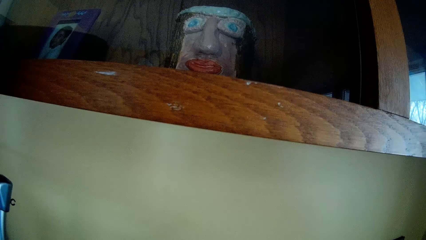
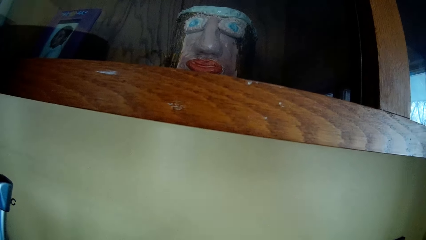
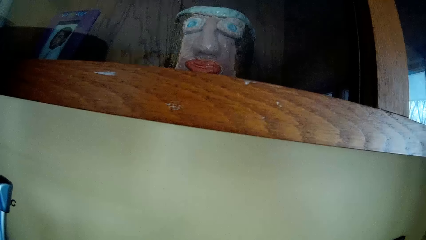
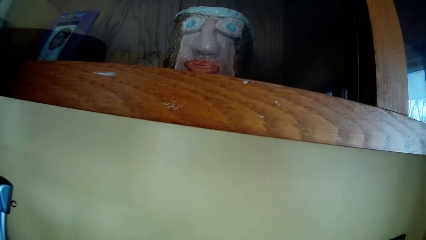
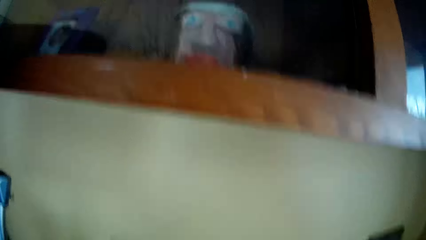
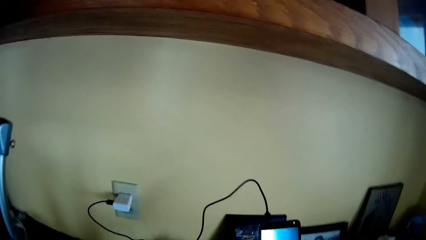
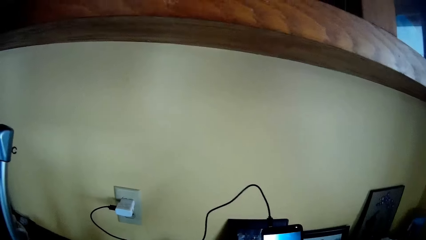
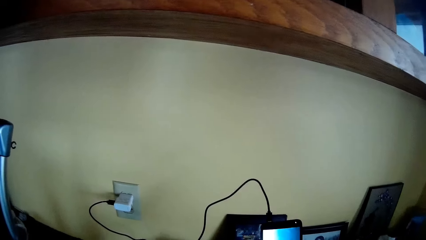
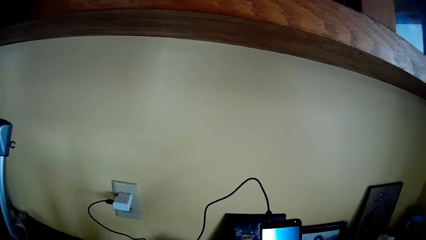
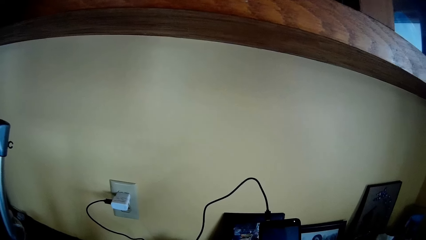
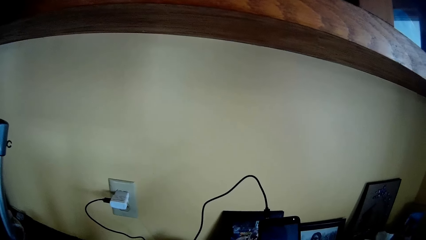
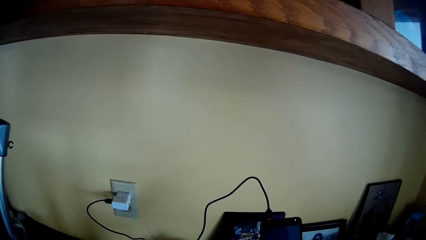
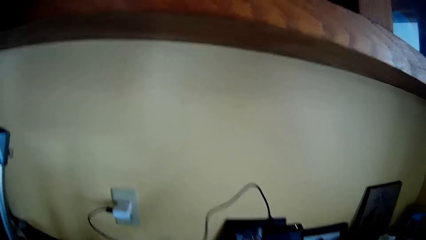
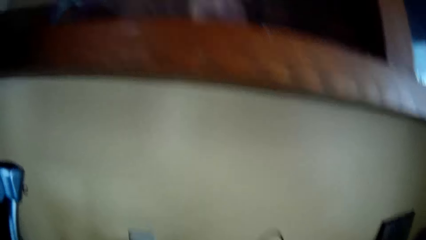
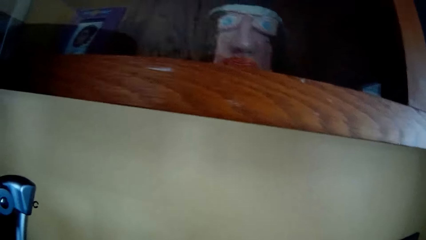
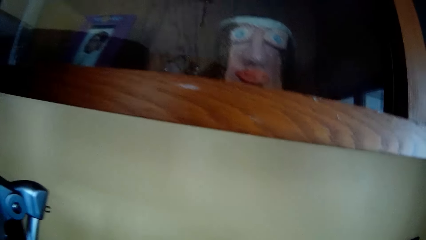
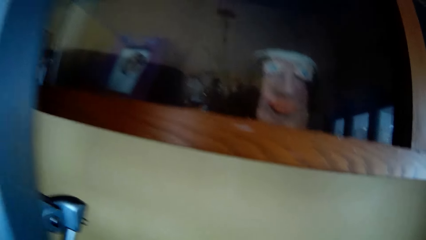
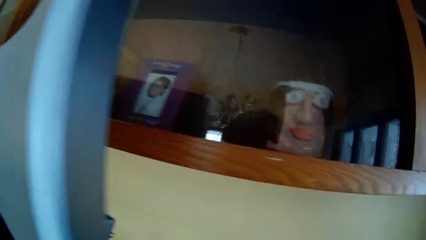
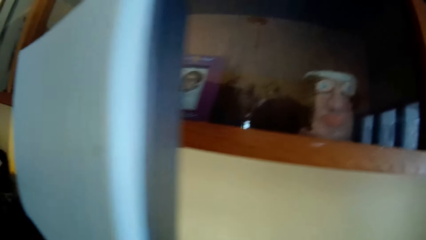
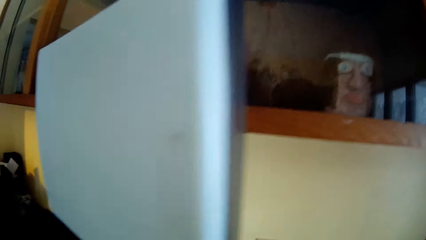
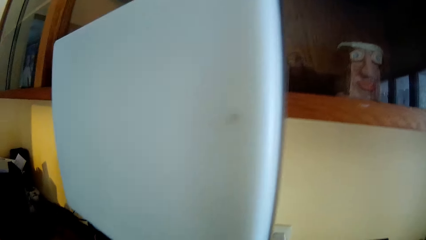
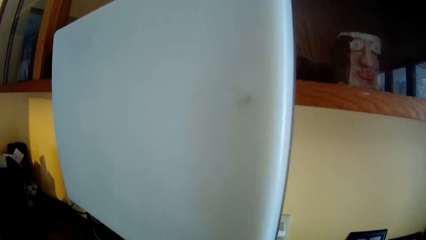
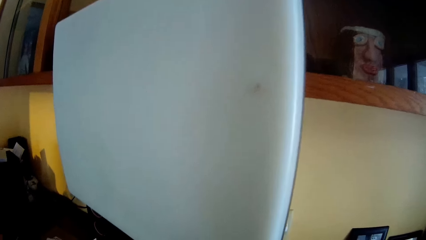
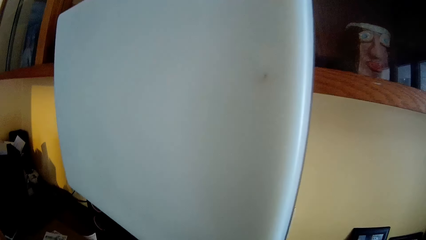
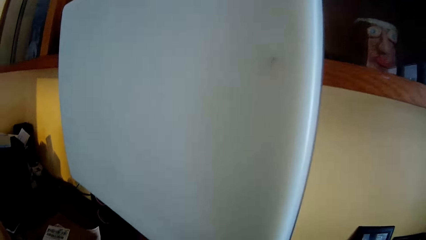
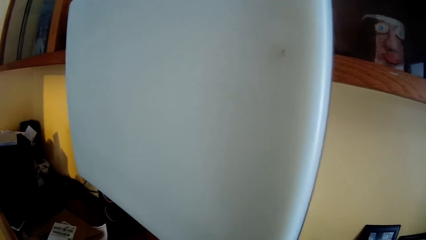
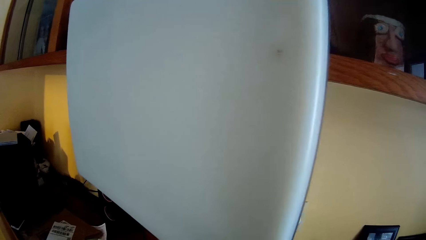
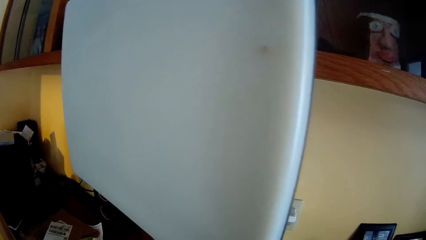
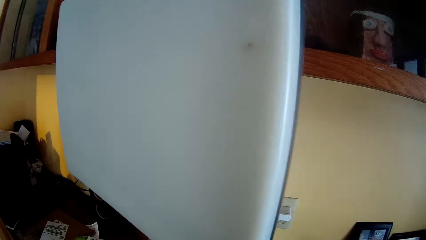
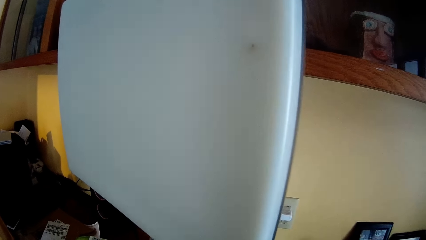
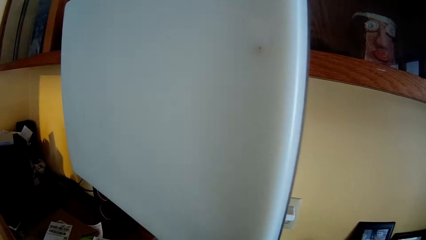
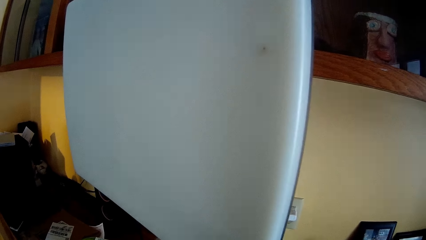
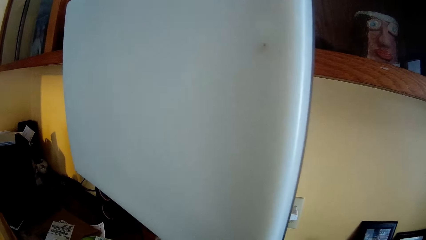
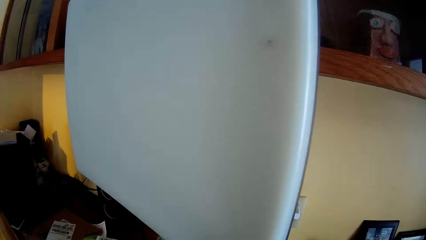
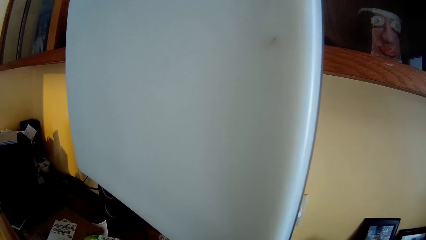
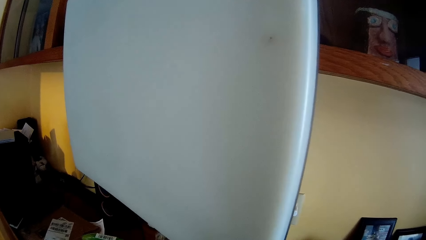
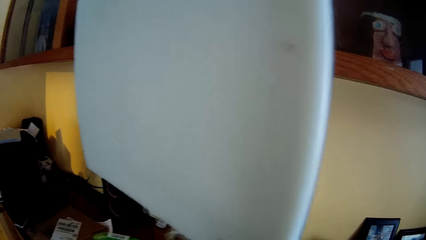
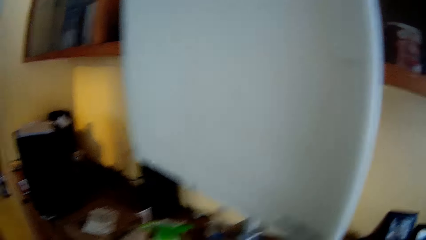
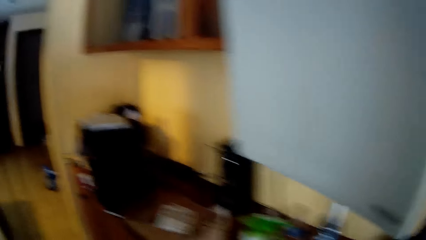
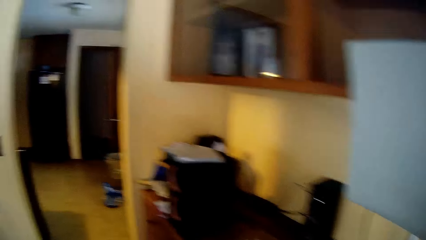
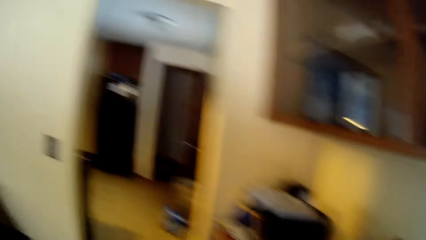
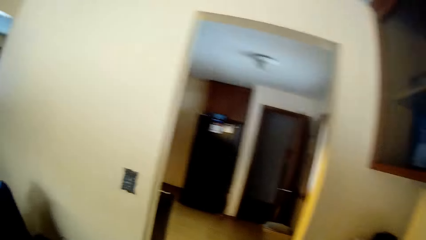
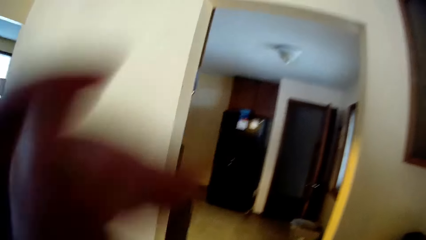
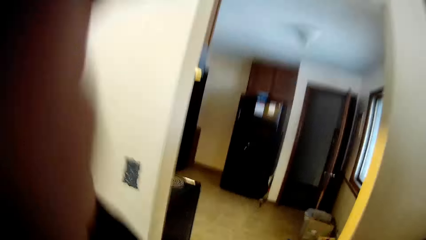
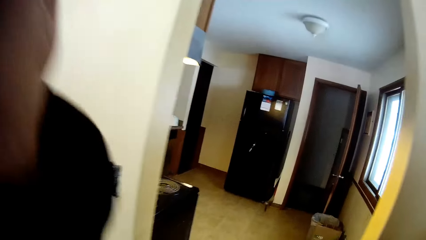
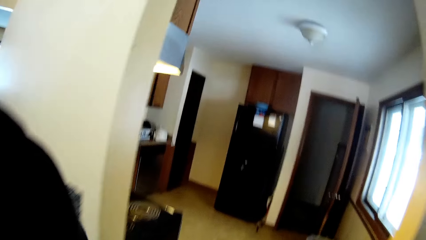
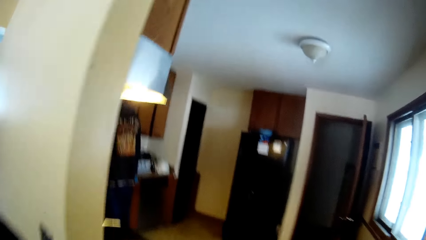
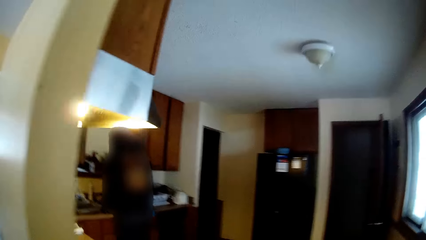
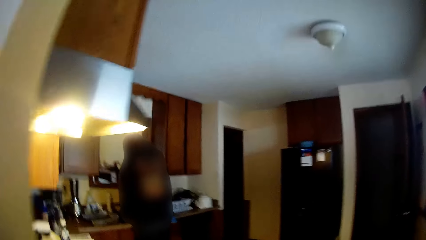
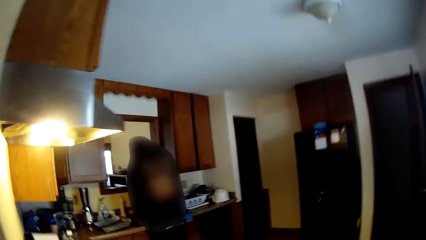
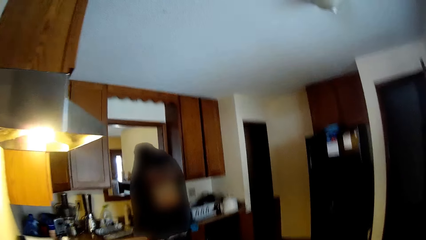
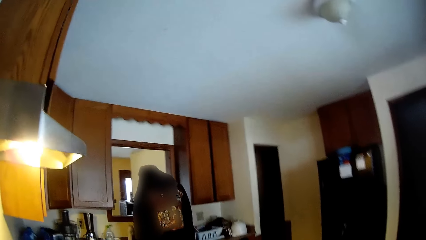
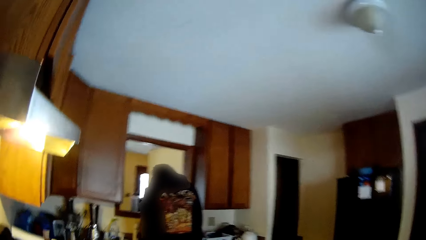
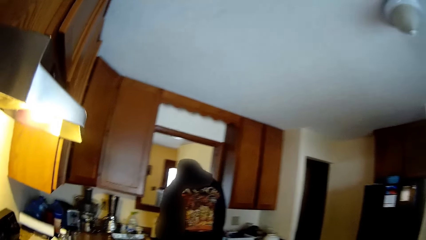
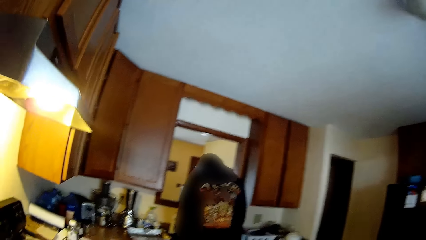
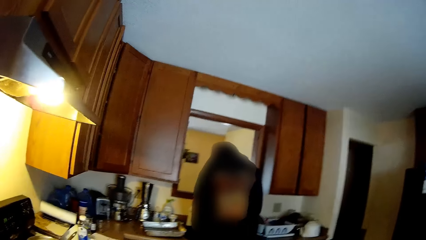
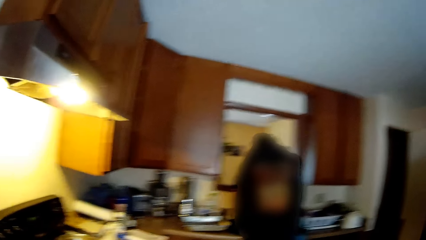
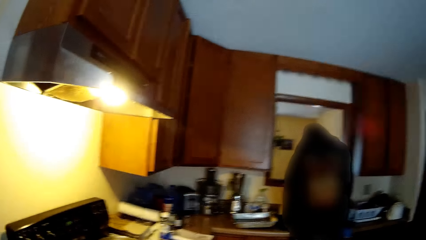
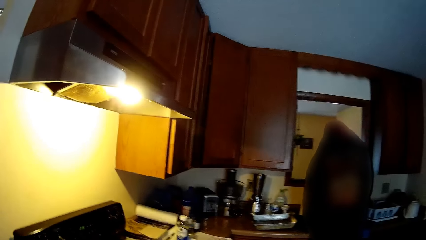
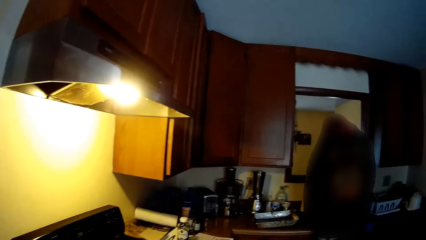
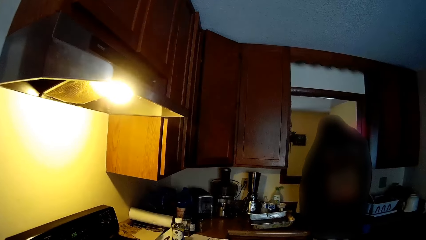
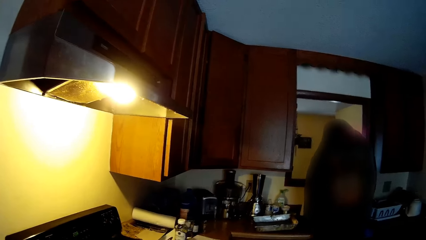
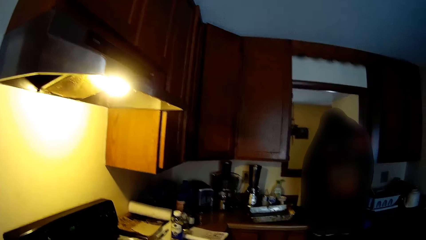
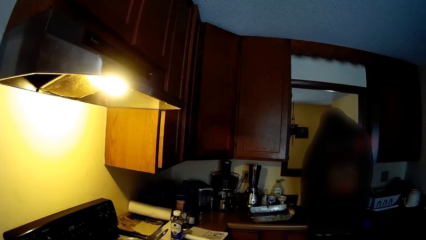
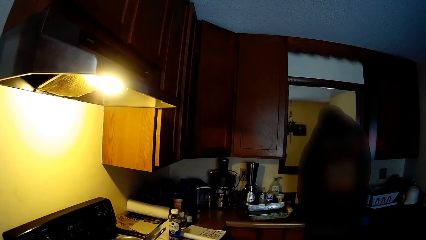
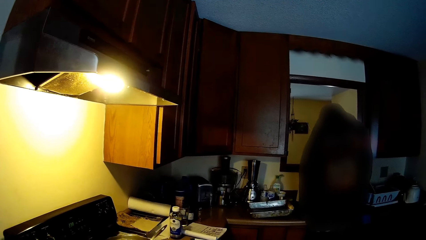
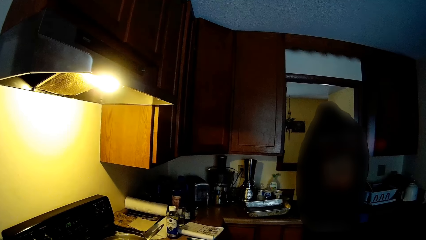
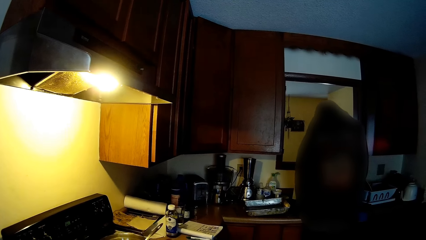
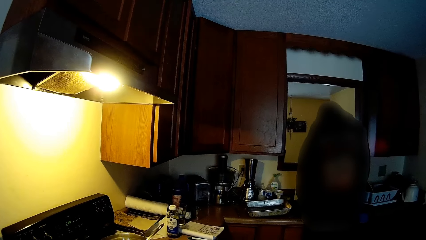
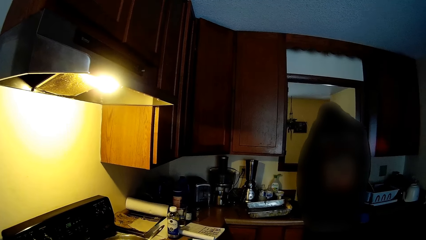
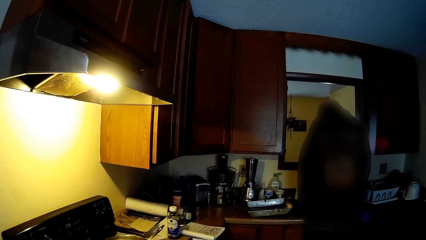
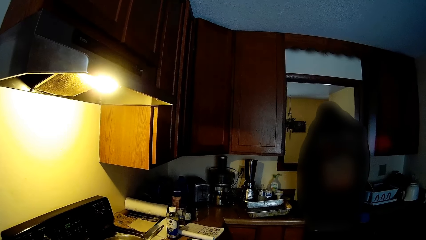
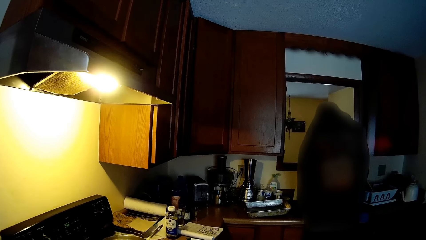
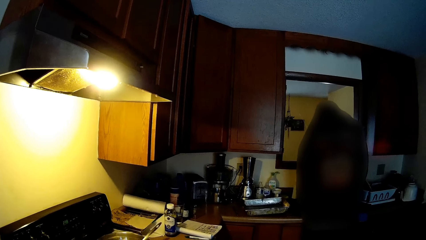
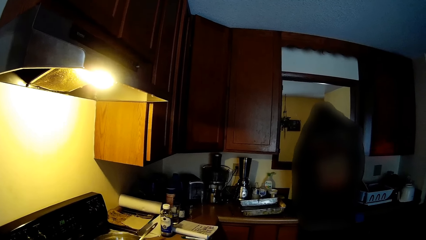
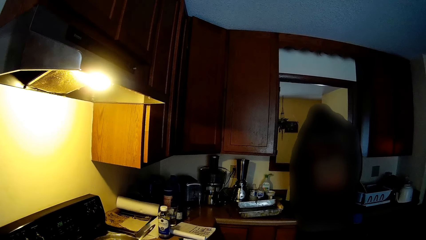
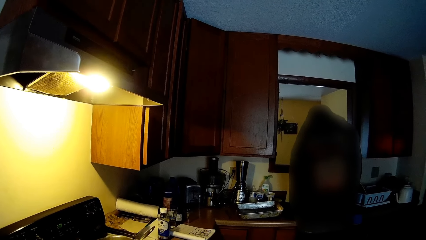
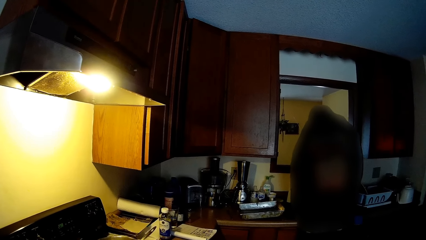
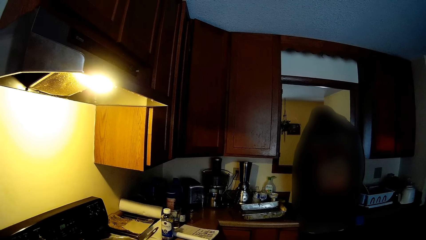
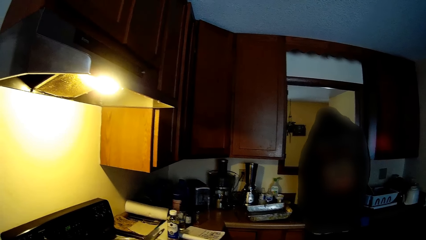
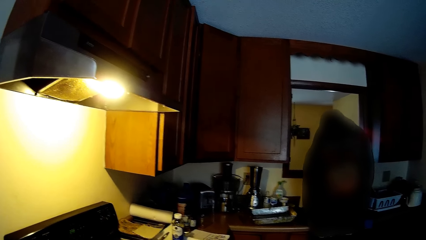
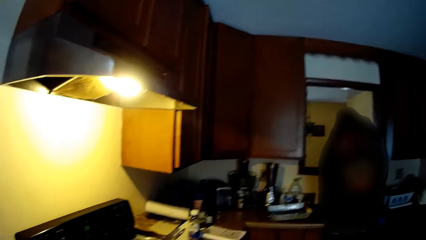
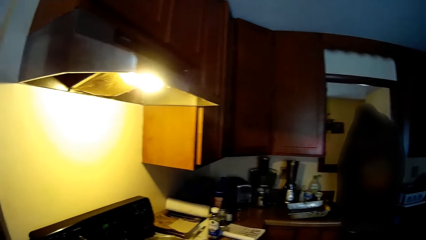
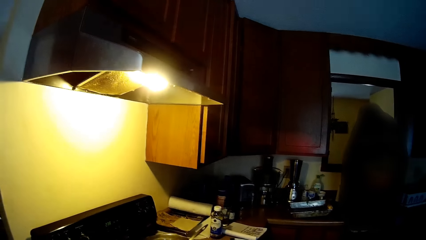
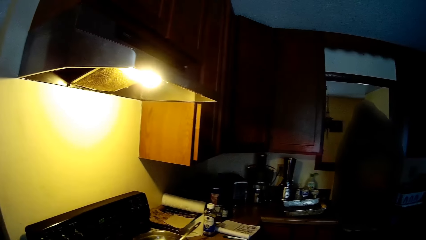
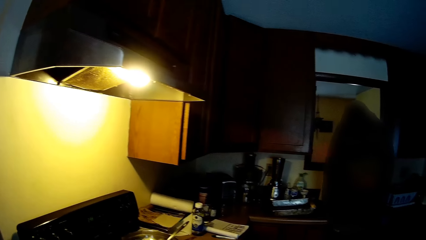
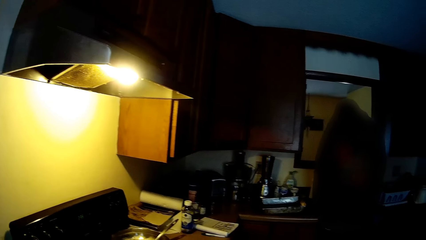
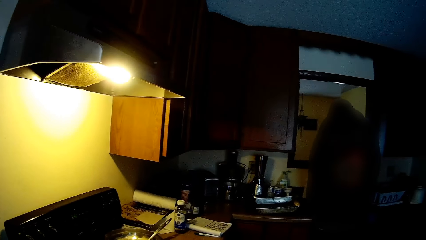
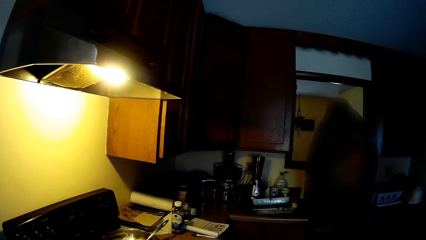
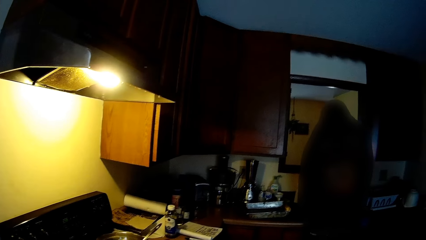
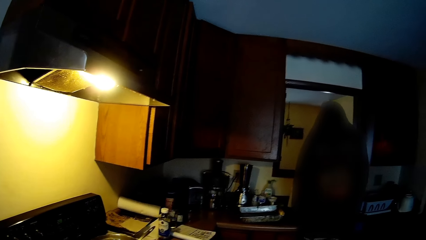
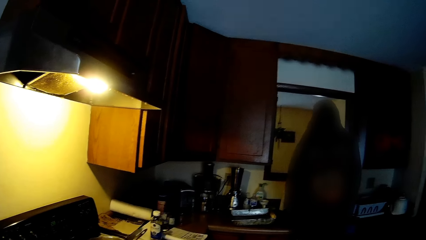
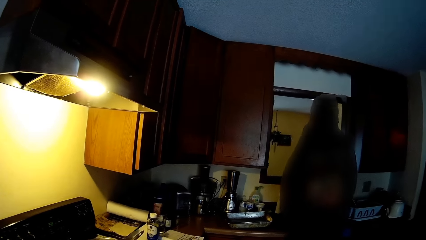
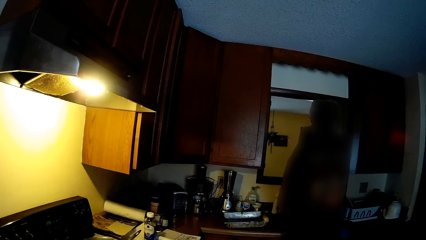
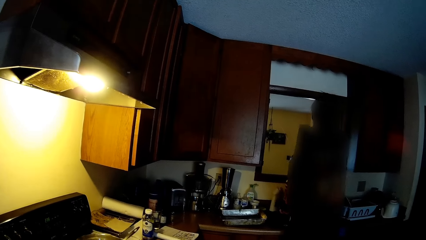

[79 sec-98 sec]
The camera wearer operates a phone. They stare at the room. They walk towards the kitchen. They fix their camera. They lift their left hand to their face. A man stands in front of the kitchen counter. The camera wearer stares at the kitchen.
